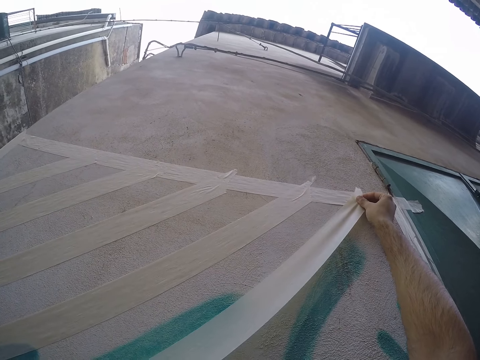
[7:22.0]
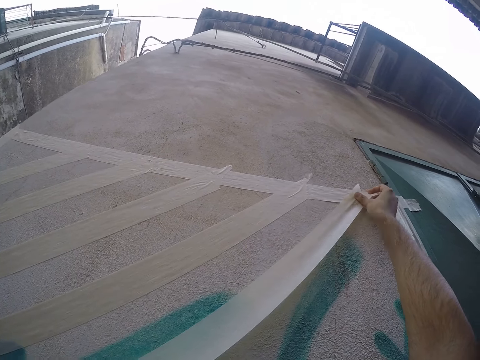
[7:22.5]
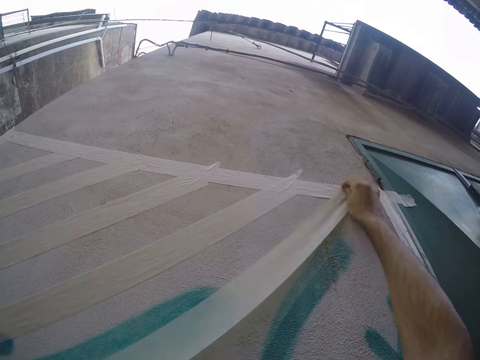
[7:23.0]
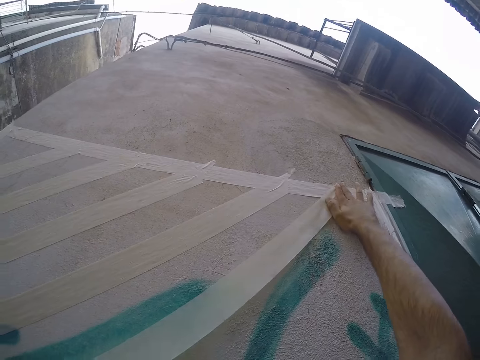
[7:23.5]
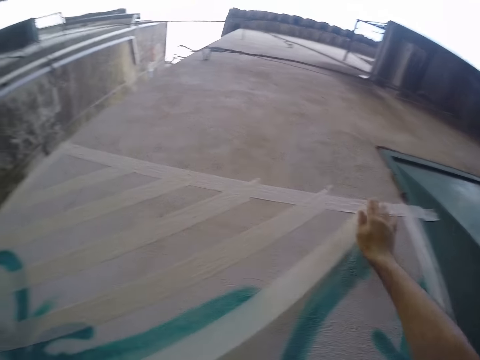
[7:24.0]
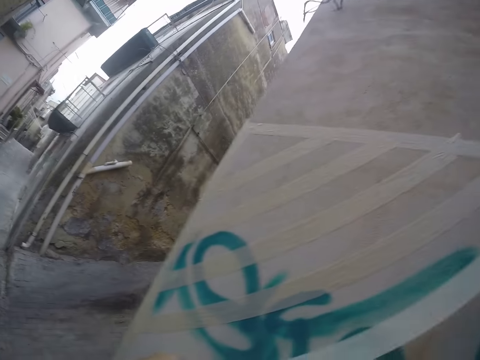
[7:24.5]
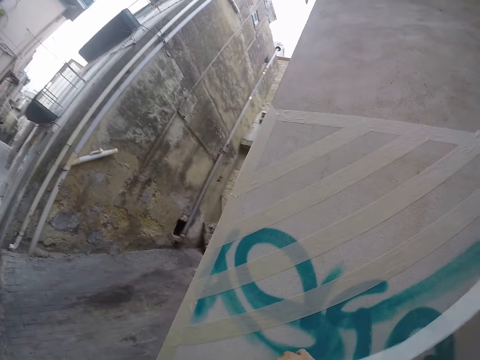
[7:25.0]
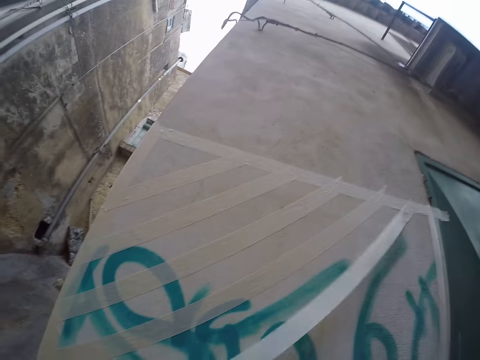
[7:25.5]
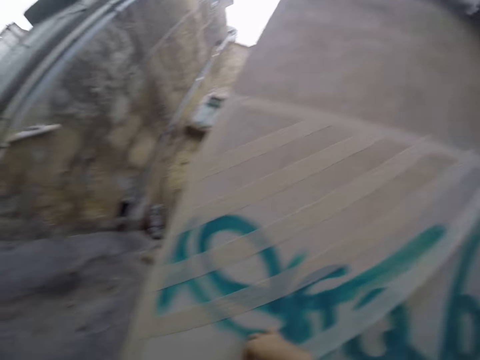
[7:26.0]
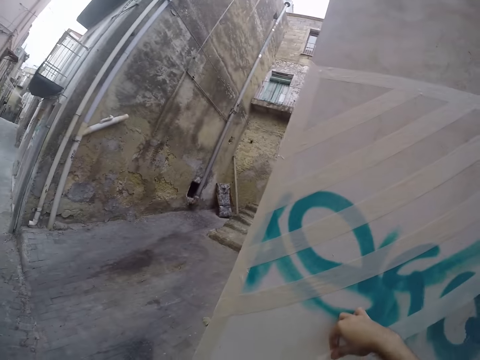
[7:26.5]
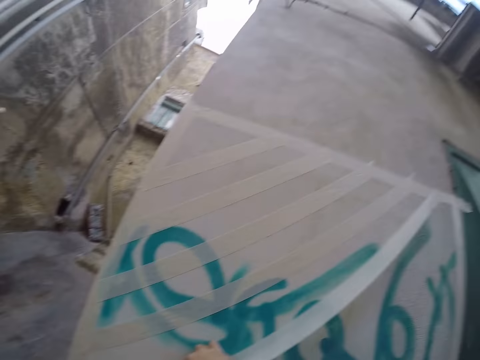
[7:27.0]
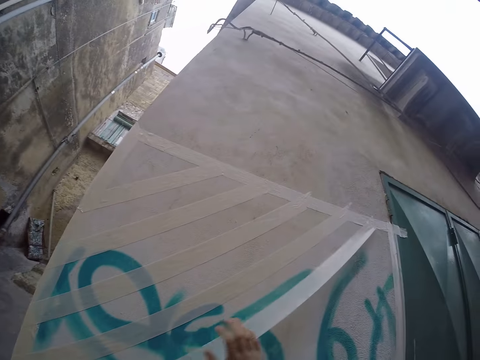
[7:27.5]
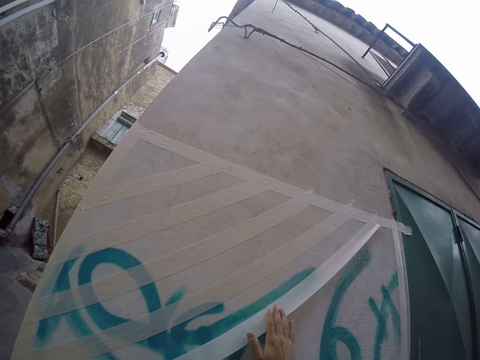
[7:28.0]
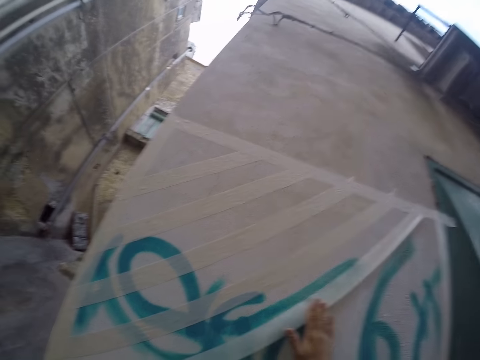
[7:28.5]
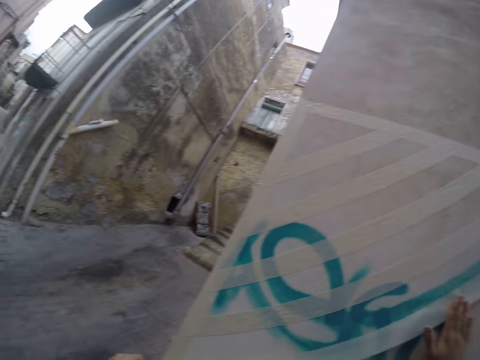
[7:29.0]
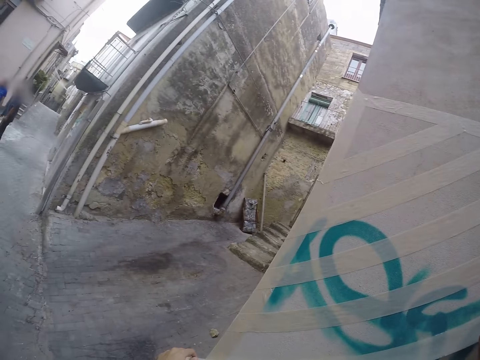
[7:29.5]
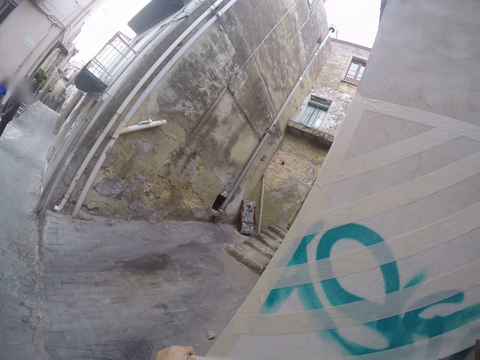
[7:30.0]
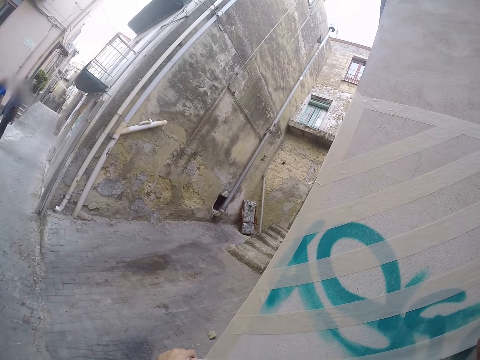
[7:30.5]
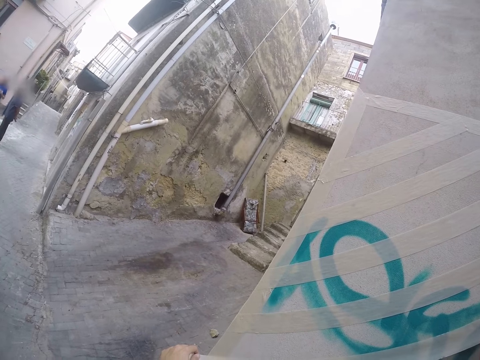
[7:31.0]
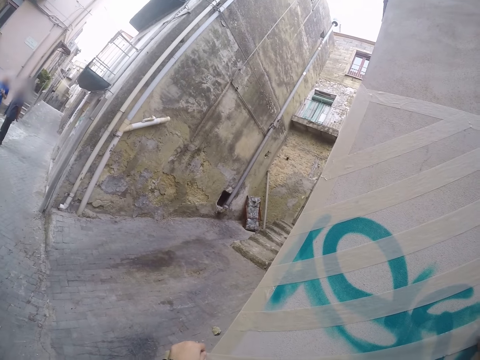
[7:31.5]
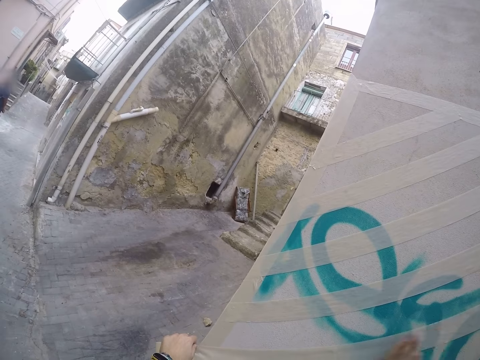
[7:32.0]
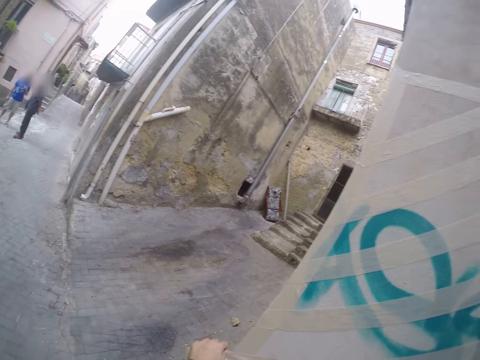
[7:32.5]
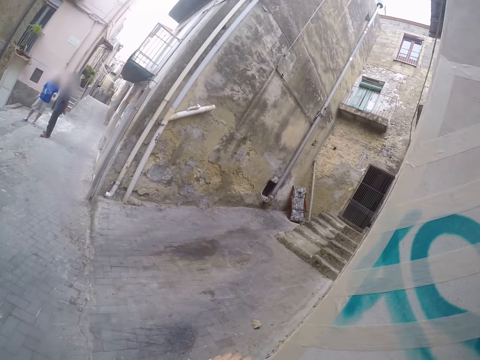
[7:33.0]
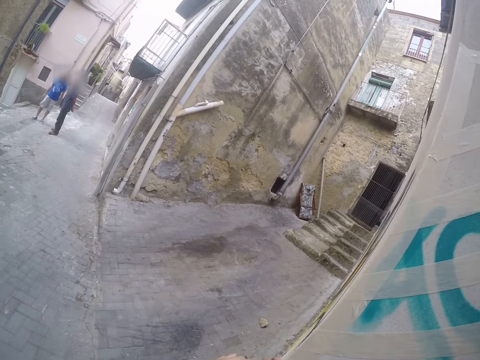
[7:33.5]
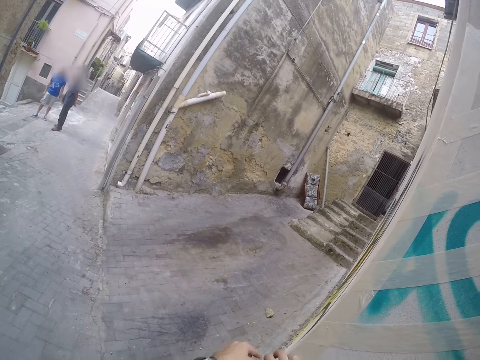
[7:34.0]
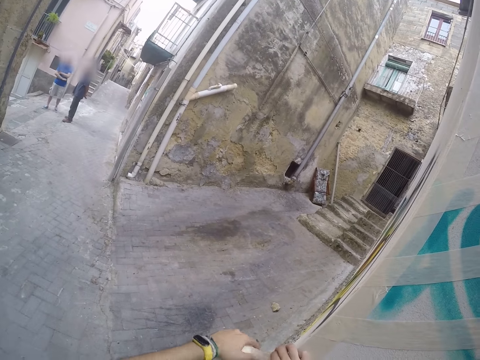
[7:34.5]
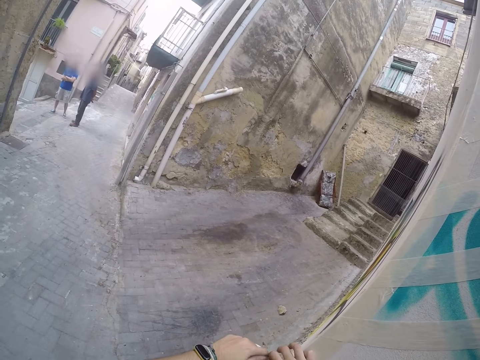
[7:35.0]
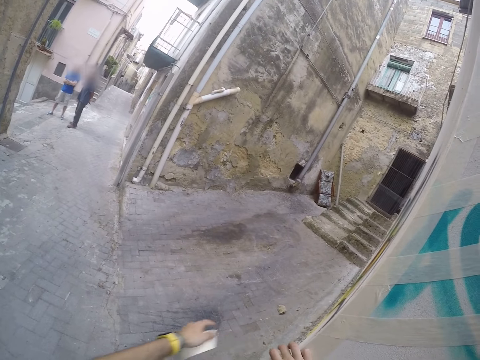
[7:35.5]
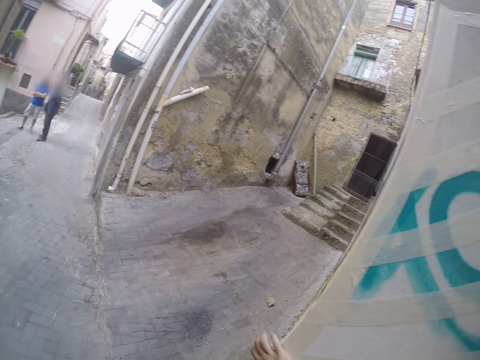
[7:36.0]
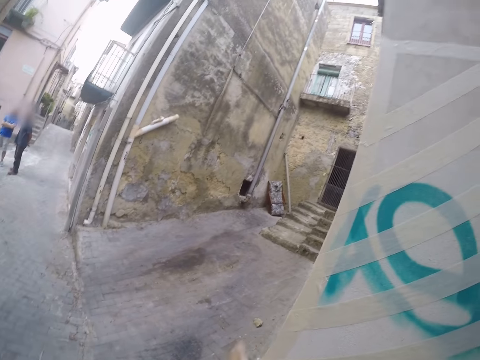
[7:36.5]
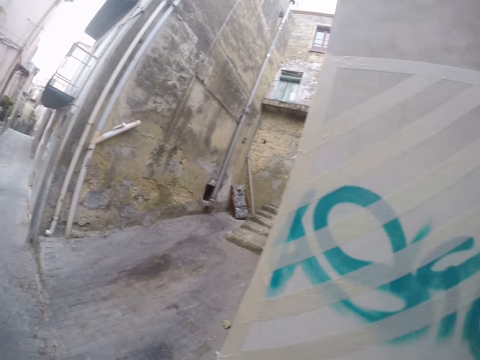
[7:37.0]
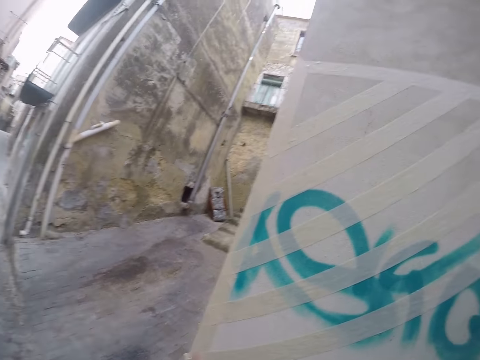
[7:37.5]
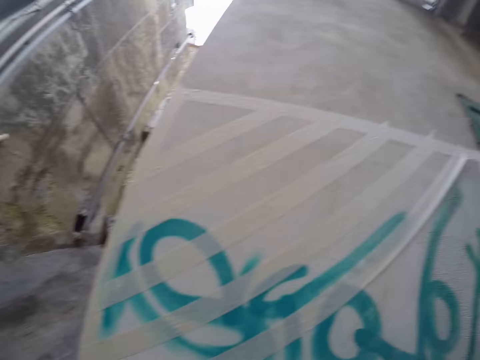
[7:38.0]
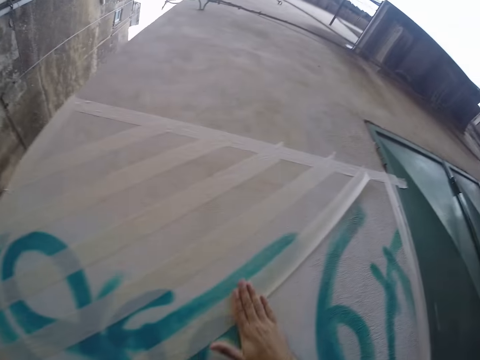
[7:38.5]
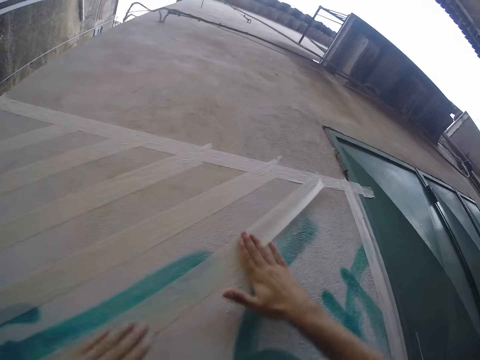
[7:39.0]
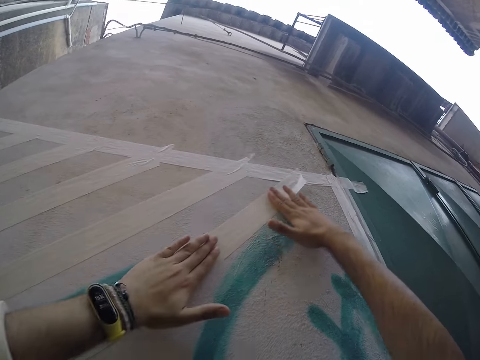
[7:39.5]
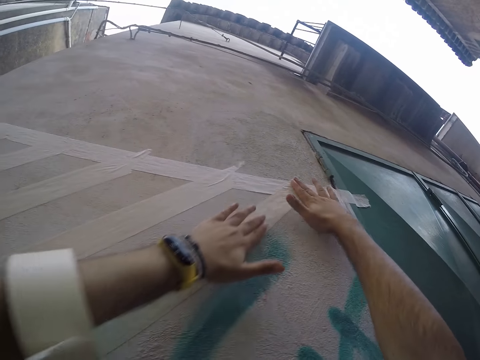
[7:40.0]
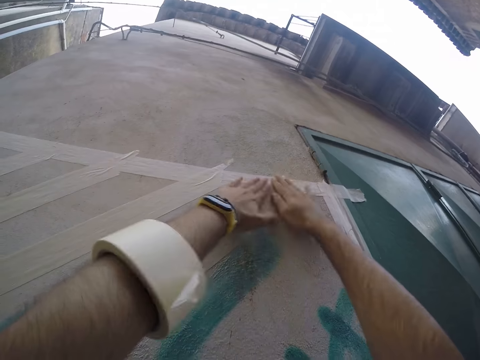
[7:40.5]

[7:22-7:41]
The camera wearer places the paper tape on the wall with her hands. She tears off the paper tape from the wall area with her hands. She cuts the edge of the masking tape. She presses down the paper tape to the wall with her hands.

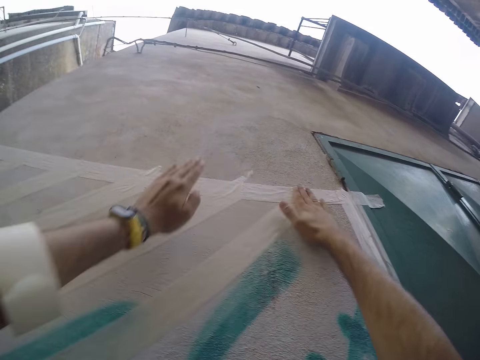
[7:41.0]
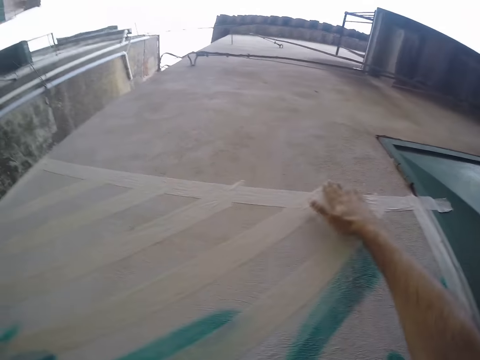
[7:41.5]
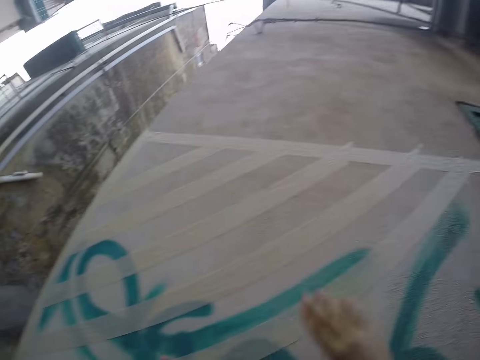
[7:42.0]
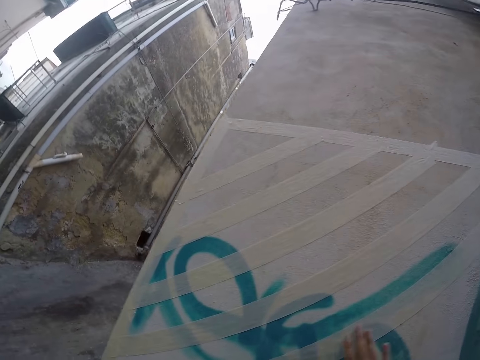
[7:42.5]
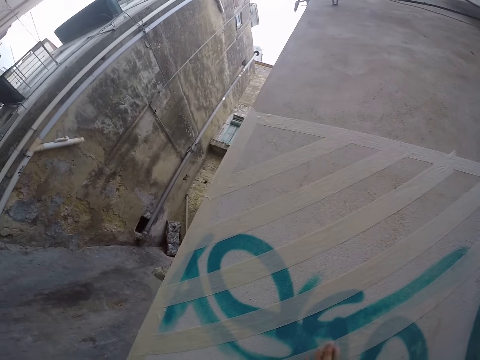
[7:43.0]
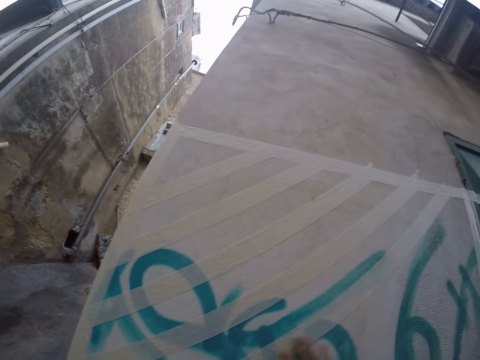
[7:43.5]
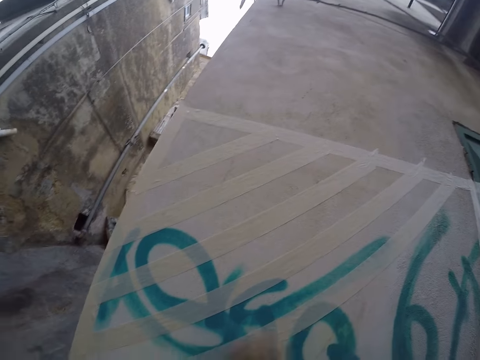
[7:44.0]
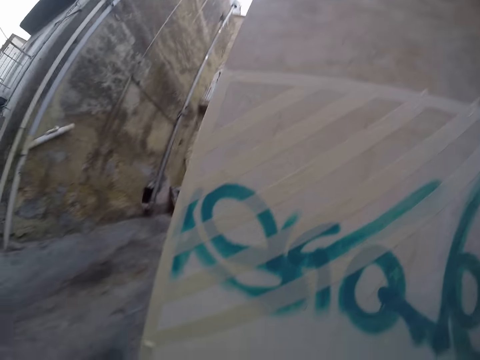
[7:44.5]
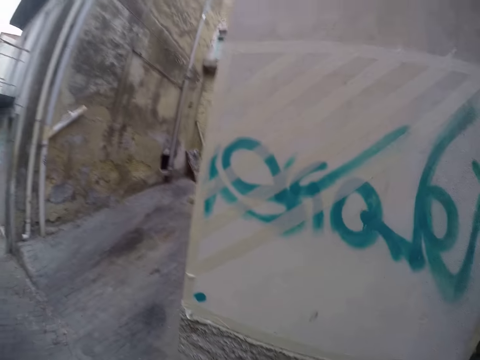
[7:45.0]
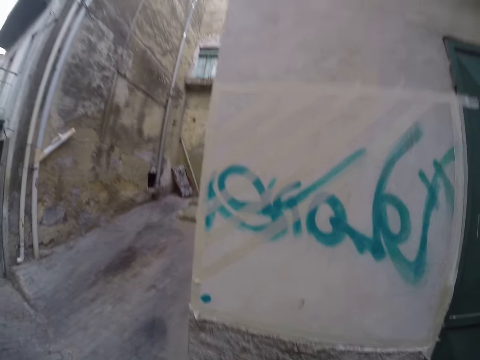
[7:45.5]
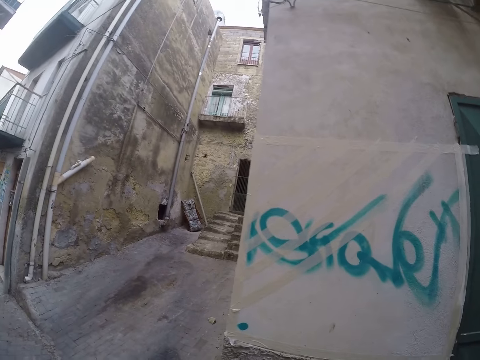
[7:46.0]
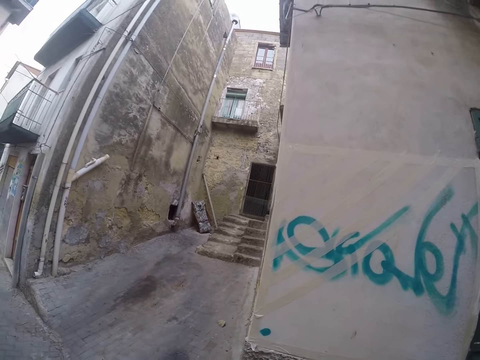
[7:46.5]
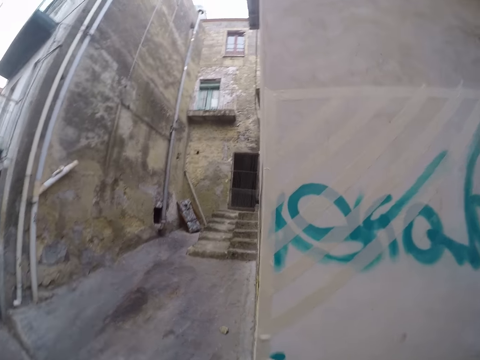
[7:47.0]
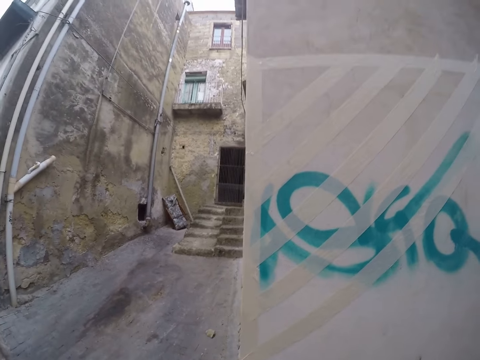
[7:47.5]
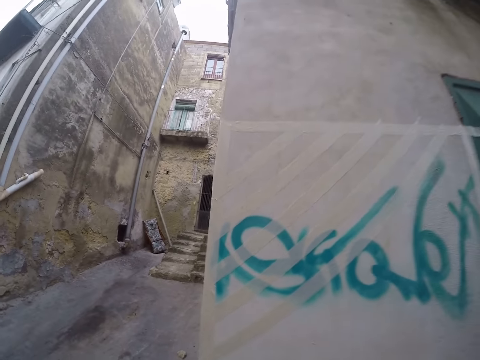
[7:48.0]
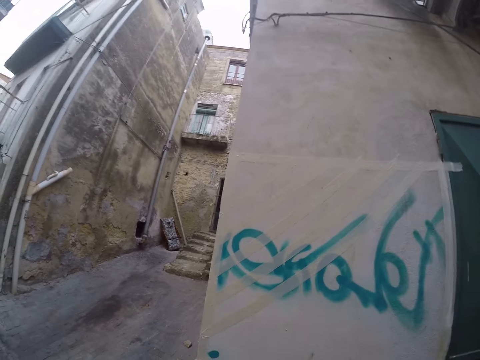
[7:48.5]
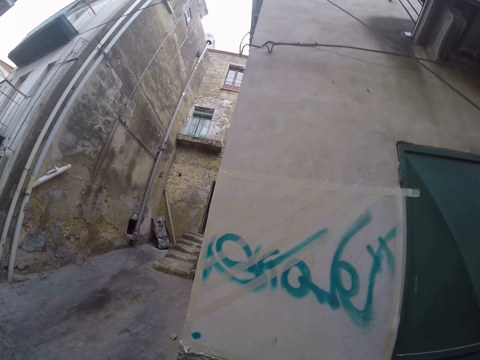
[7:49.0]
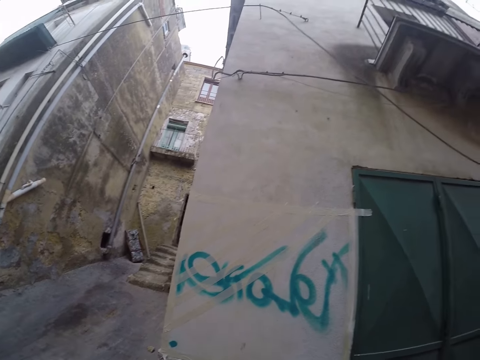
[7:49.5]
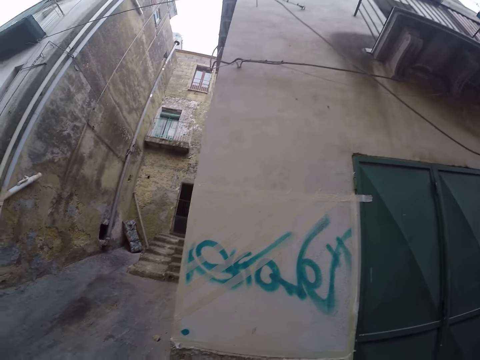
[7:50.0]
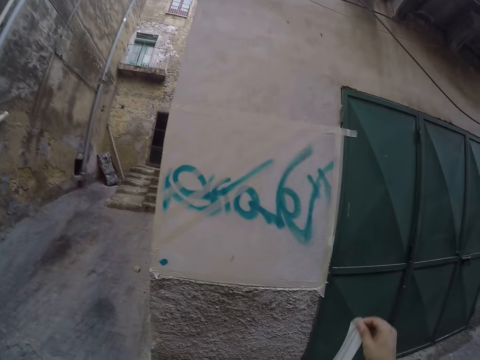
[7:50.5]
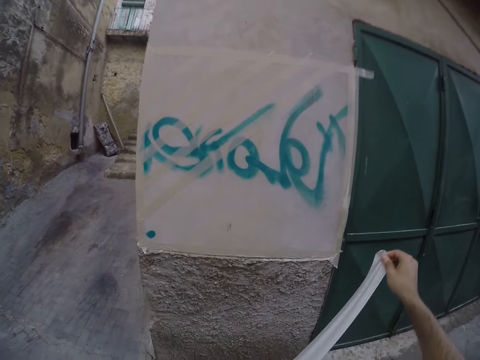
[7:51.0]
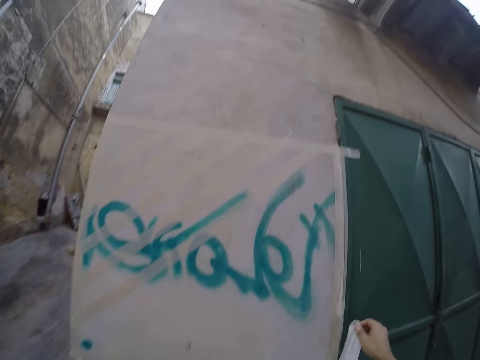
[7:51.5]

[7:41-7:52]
The camera wearer moves a bit. She loosens a paper tape with her right hand.
